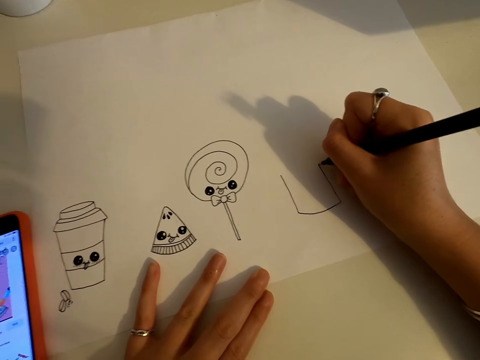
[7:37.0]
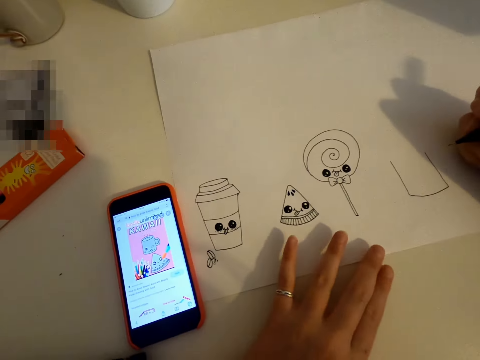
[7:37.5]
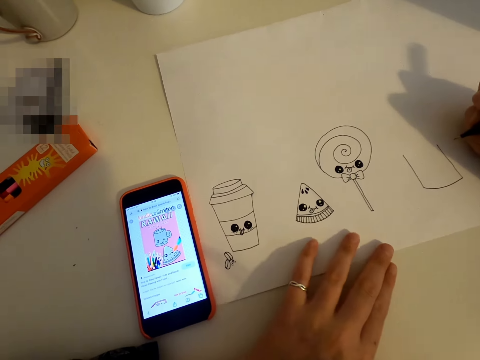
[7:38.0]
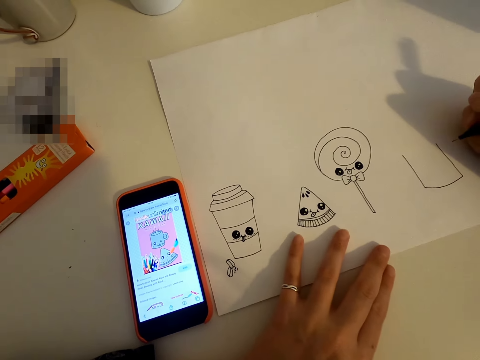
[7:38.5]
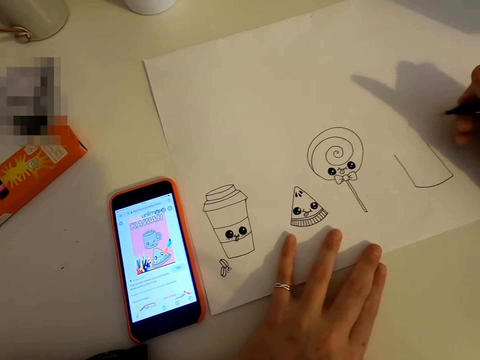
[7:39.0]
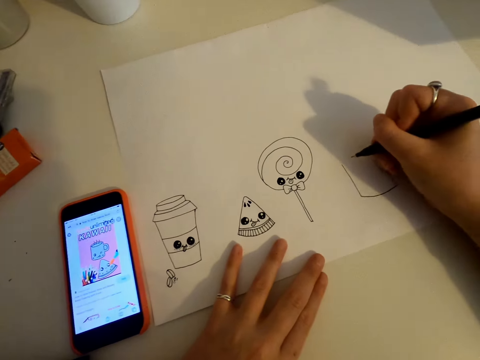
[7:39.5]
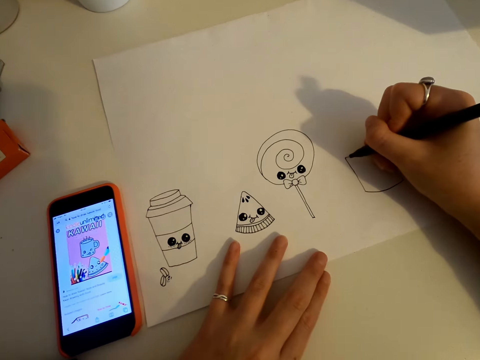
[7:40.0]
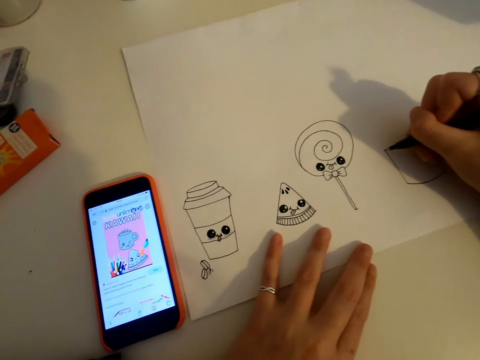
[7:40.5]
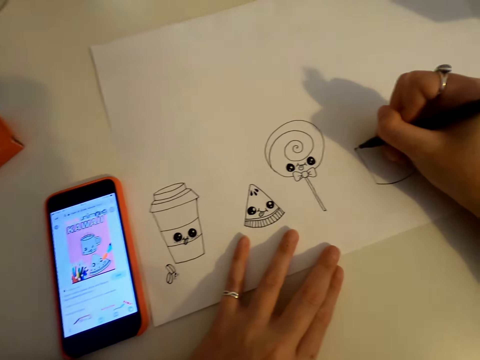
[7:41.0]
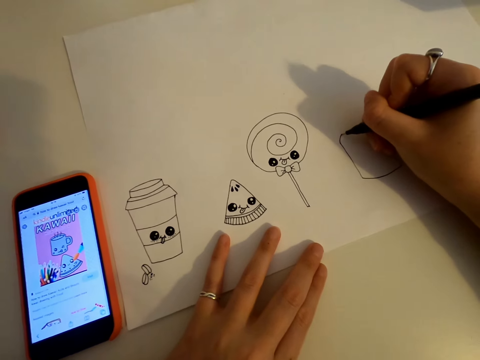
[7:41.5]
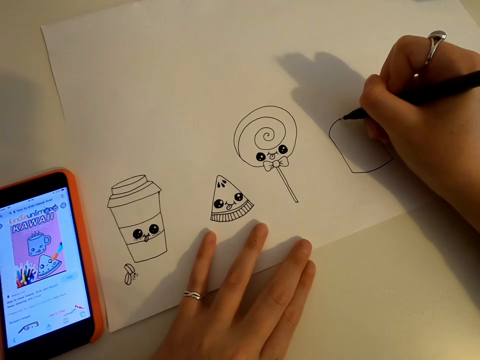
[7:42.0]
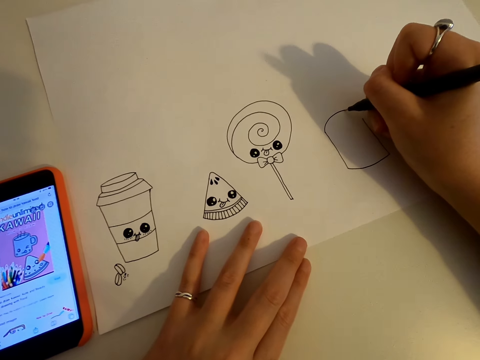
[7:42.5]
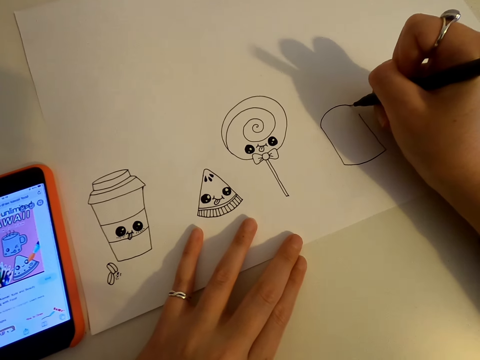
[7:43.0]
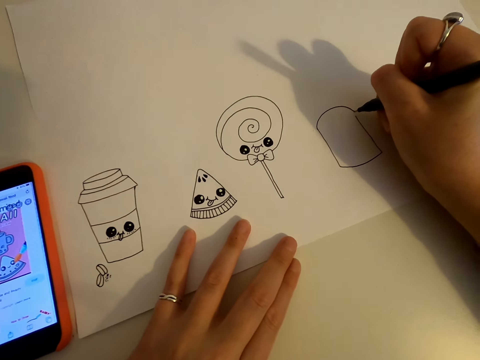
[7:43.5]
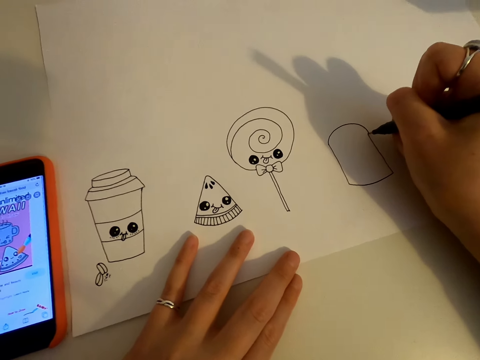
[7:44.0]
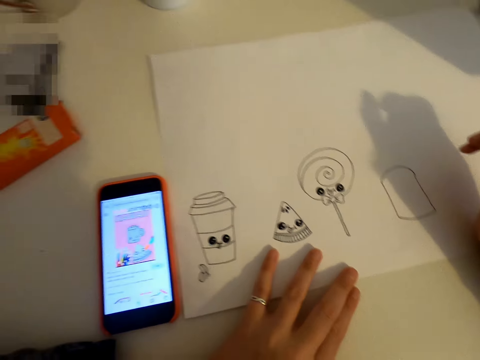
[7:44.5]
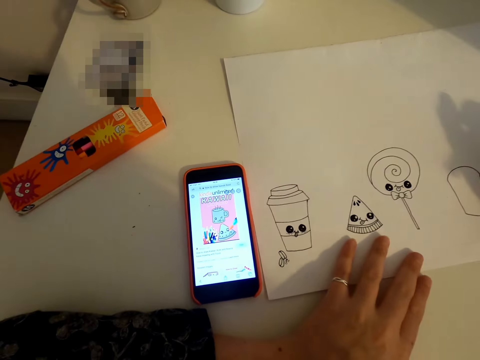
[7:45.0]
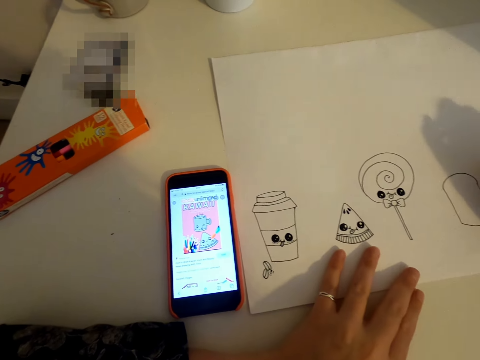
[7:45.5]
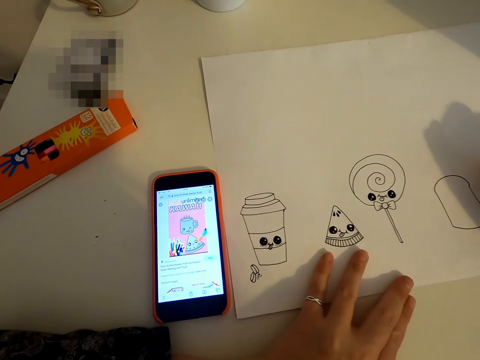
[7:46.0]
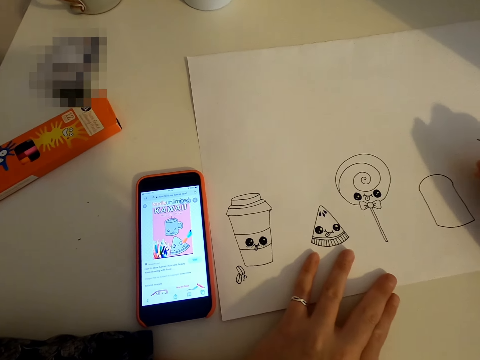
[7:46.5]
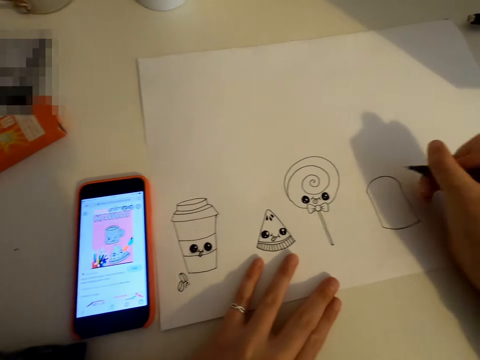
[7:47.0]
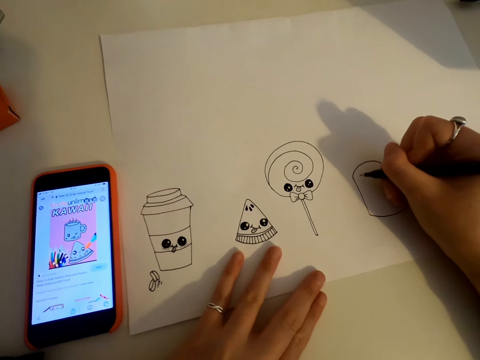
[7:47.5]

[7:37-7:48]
The camera wearer looks at the phone. They draw on the piece of paper. They look at the phone.

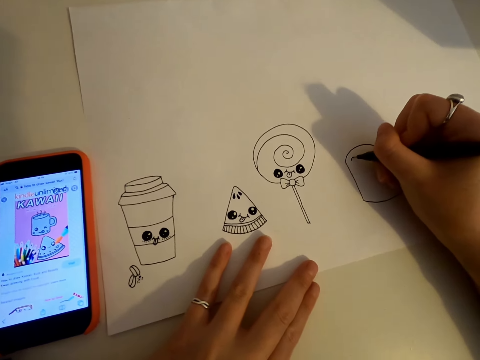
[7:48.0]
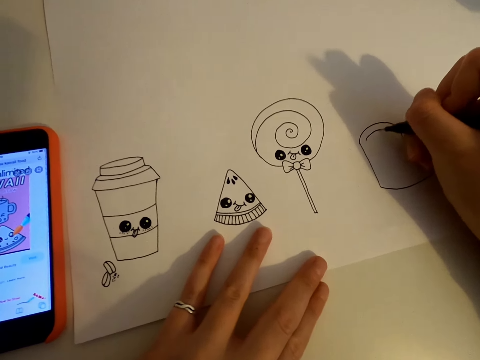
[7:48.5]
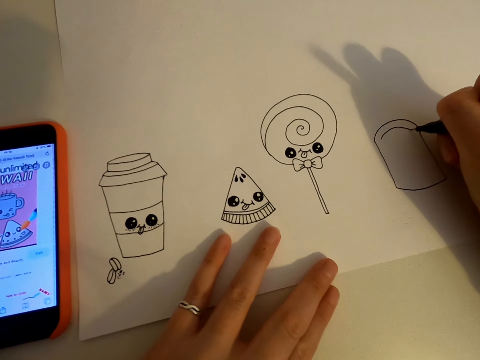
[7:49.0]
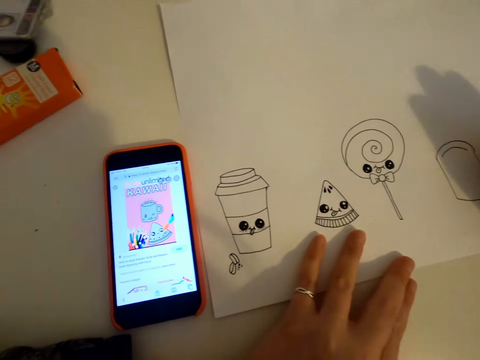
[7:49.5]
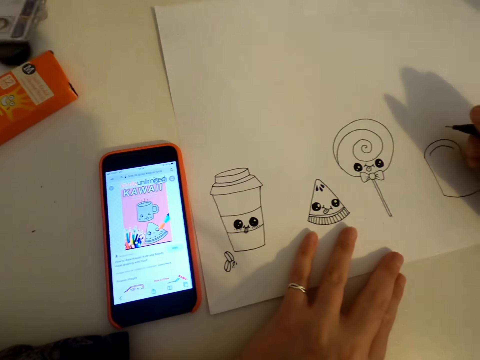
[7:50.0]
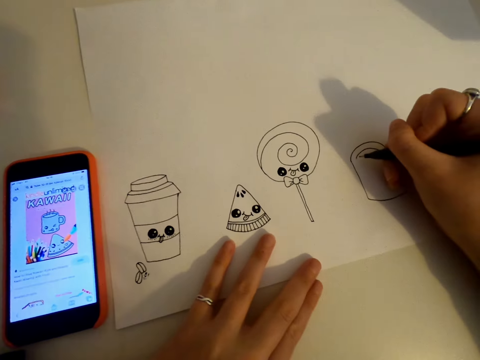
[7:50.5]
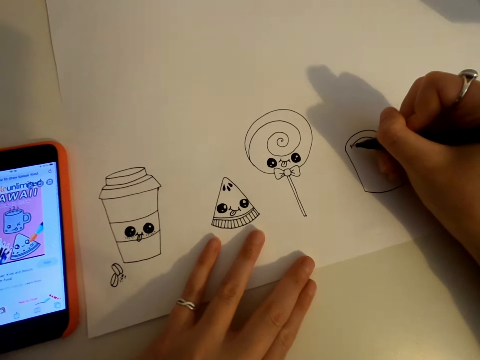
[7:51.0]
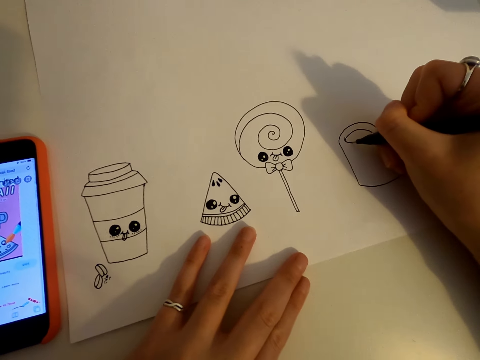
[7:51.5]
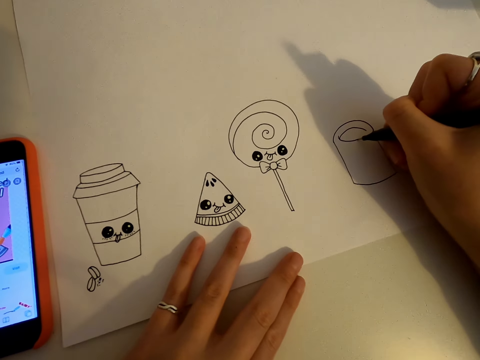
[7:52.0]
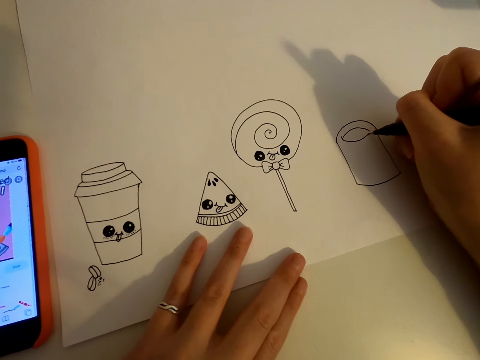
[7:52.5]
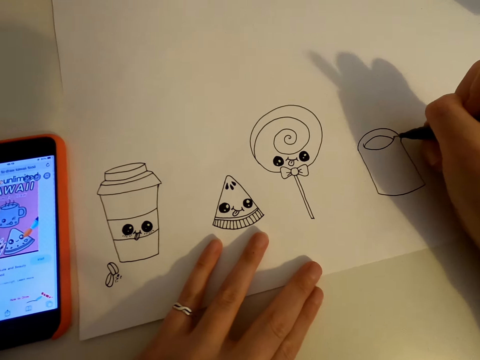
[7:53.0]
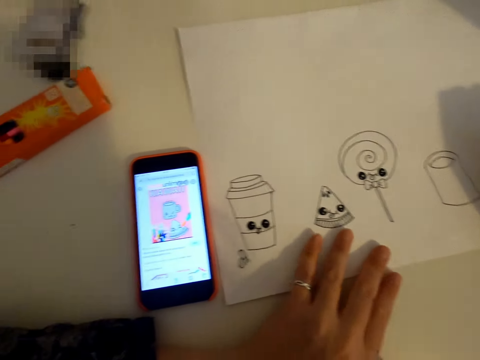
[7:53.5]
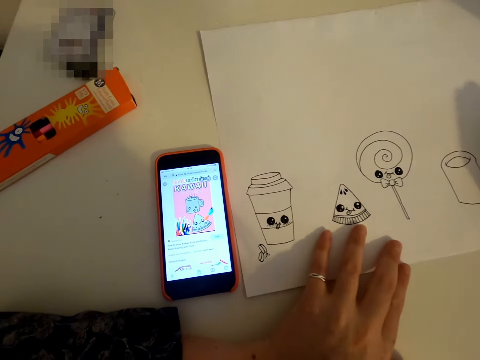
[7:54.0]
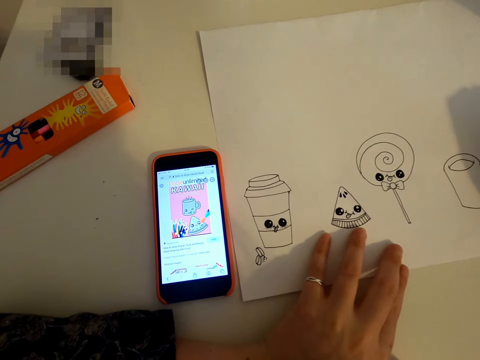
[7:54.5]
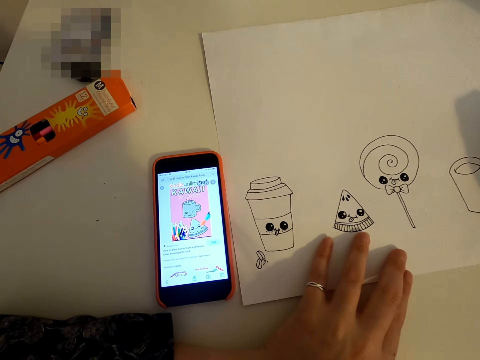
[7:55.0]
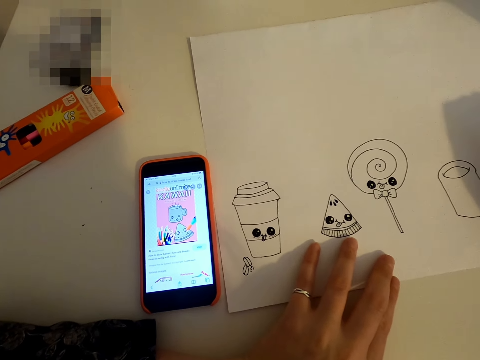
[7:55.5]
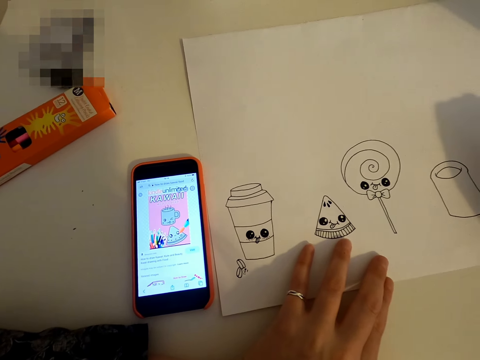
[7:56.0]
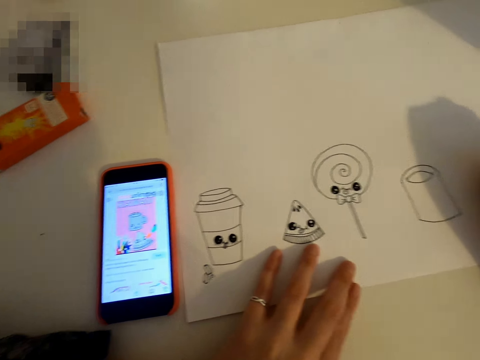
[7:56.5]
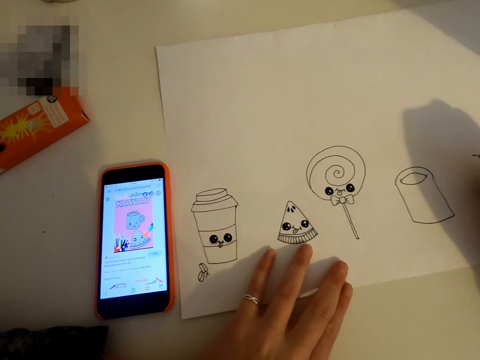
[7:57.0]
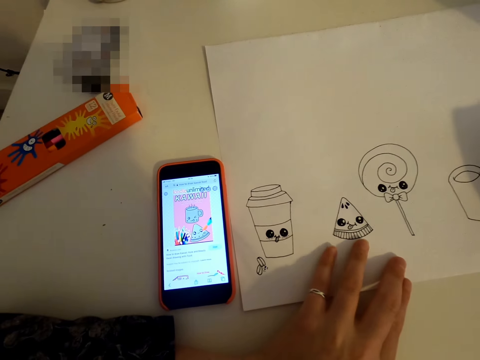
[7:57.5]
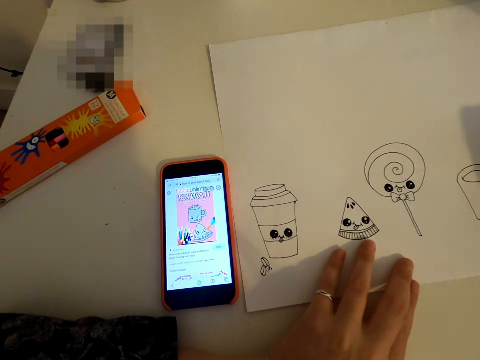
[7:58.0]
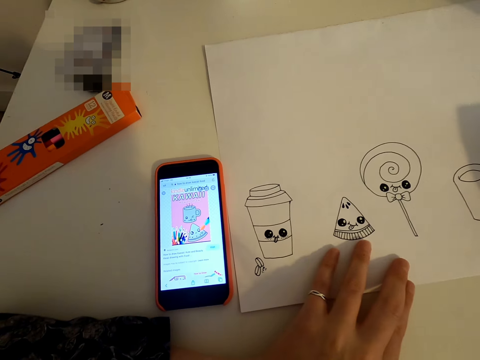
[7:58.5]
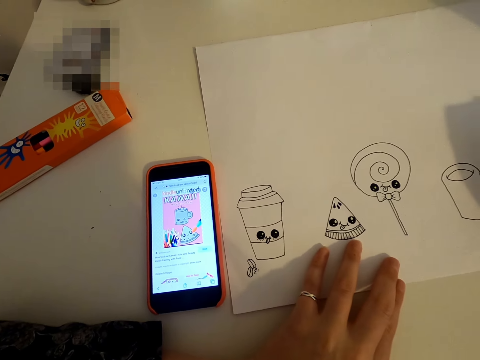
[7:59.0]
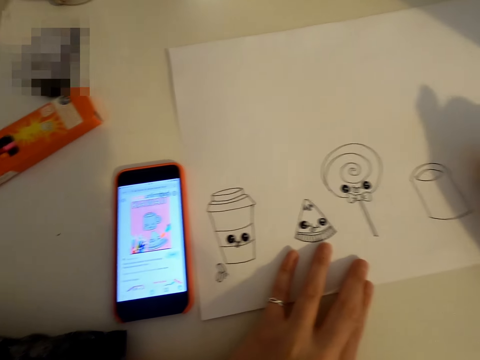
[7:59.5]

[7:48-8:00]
The camera wearer draws on the piece of paper. They look at the phone. They draw on the piece of paper. They look at the phone.

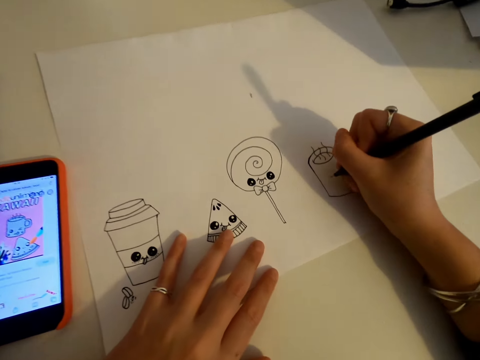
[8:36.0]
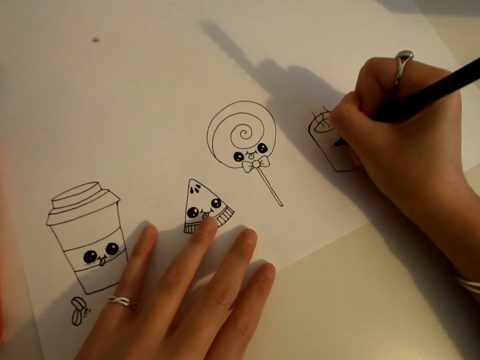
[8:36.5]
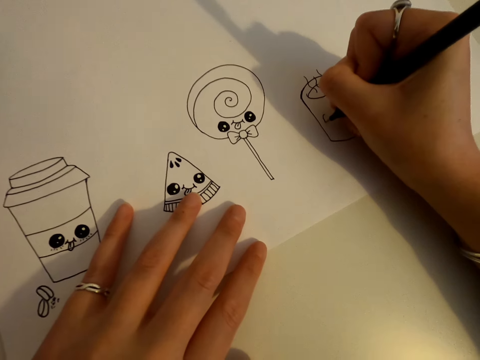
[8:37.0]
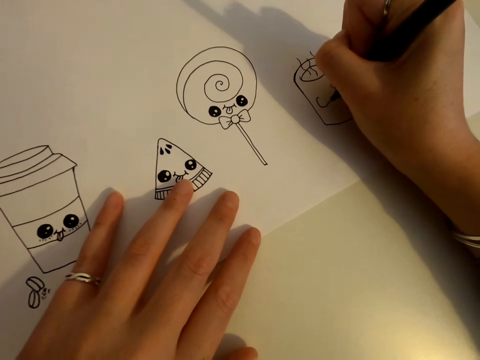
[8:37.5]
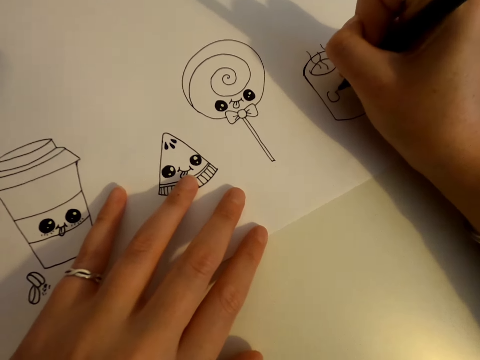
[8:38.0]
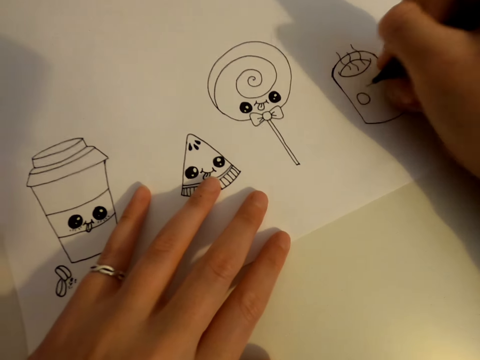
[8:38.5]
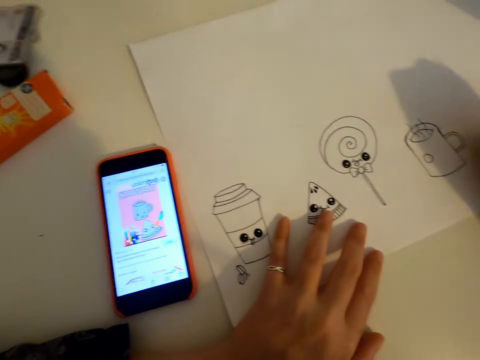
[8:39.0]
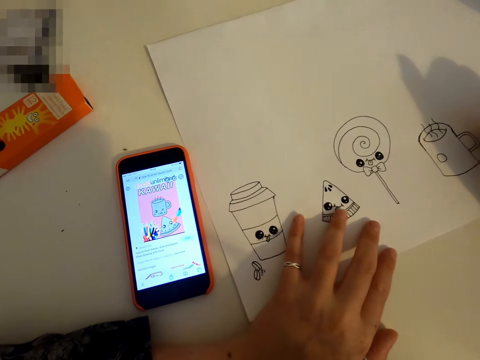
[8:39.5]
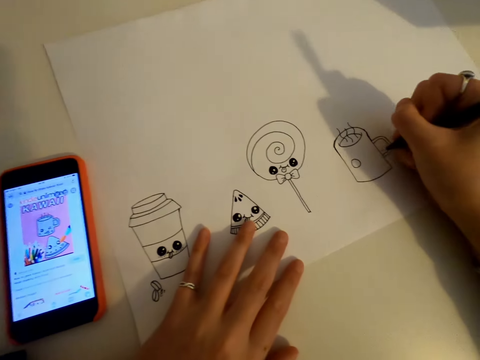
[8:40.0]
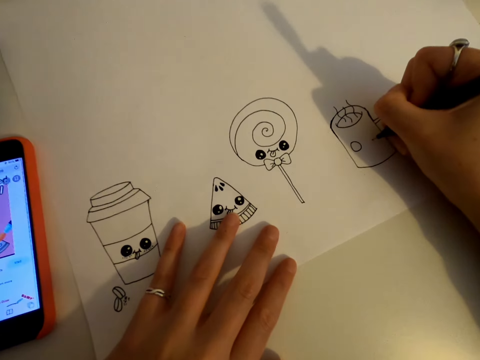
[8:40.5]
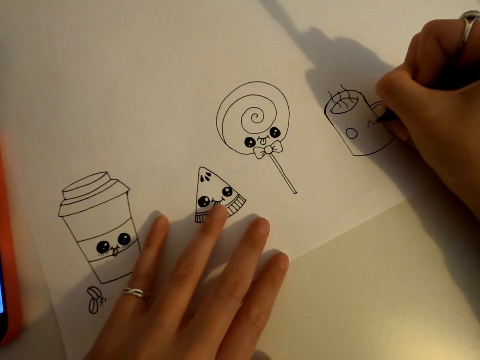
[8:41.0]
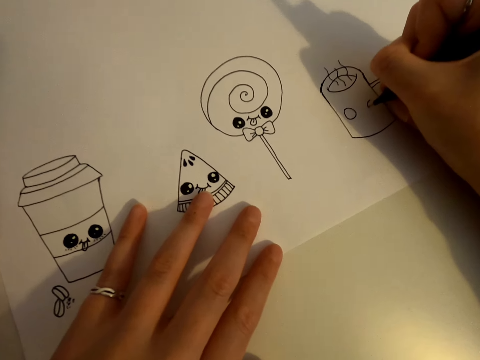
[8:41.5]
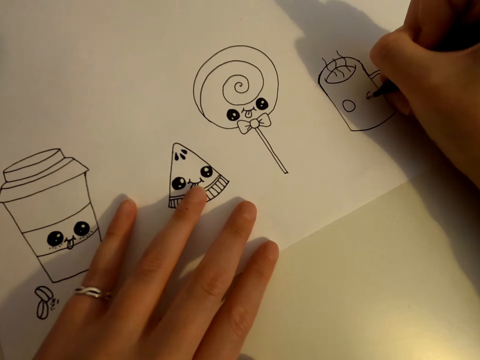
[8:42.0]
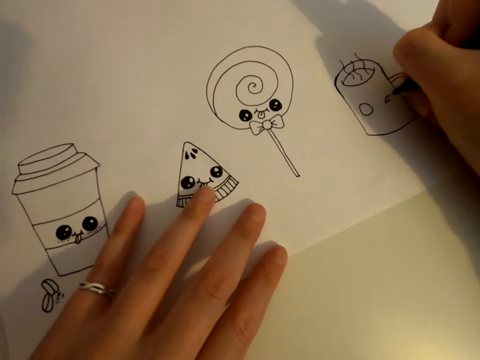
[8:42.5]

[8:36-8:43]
The camera wearer draws on the piece of paper. They look at the phone. They draw on the piece of paper.
